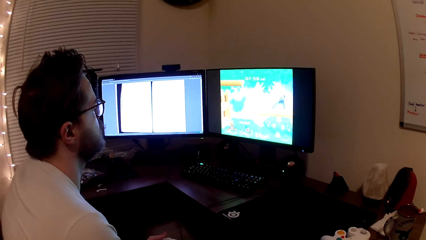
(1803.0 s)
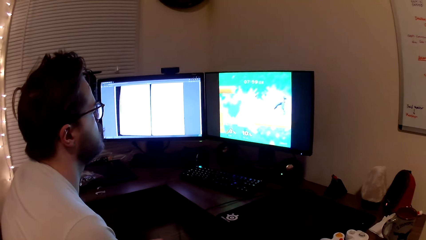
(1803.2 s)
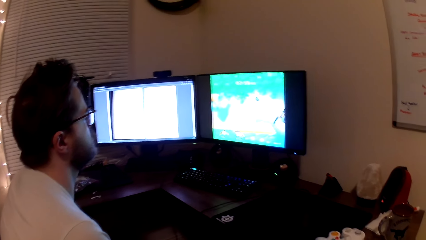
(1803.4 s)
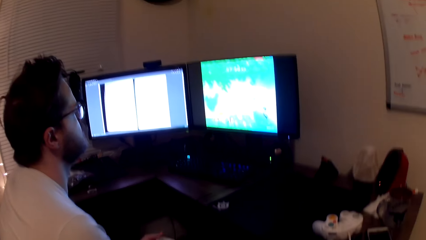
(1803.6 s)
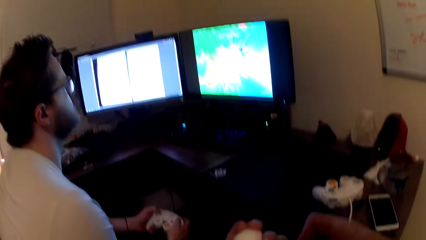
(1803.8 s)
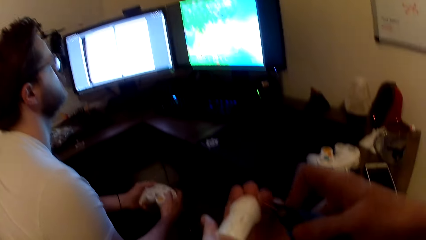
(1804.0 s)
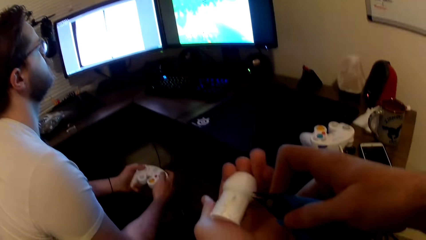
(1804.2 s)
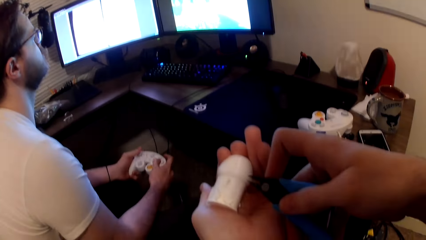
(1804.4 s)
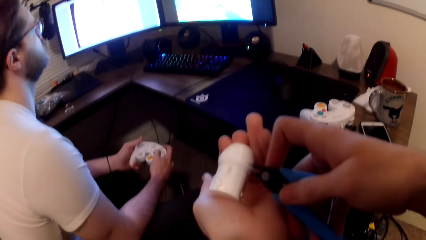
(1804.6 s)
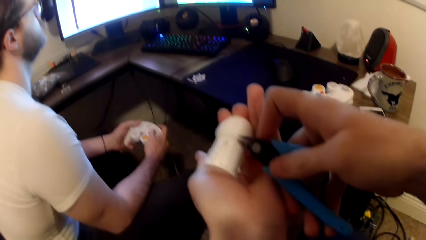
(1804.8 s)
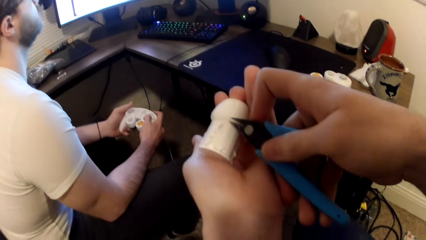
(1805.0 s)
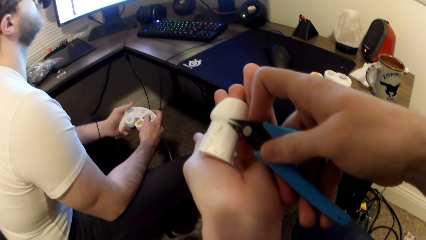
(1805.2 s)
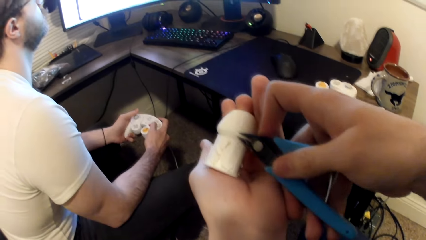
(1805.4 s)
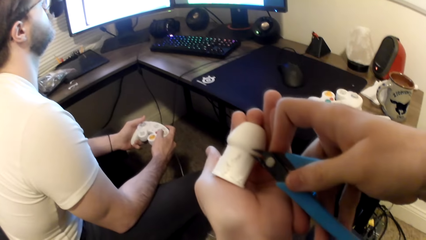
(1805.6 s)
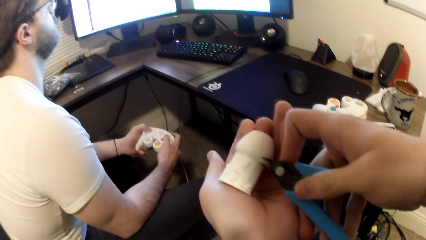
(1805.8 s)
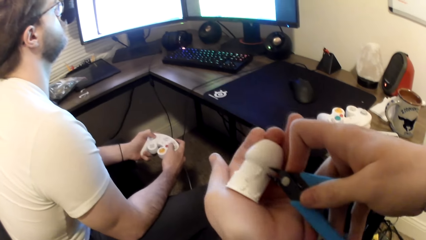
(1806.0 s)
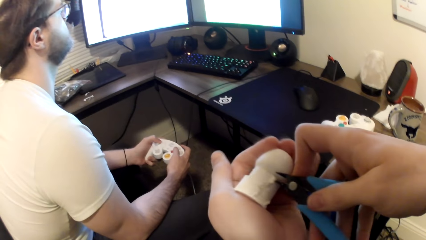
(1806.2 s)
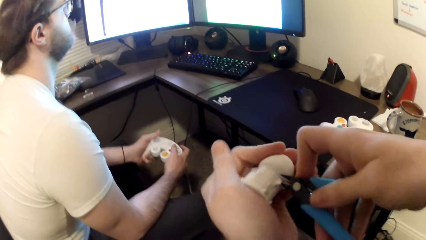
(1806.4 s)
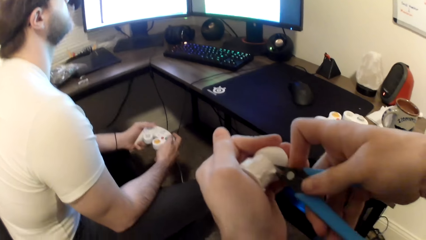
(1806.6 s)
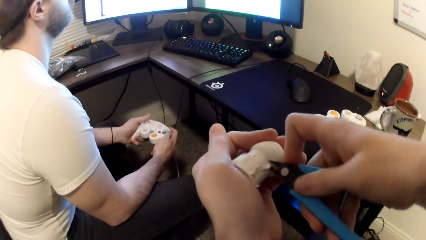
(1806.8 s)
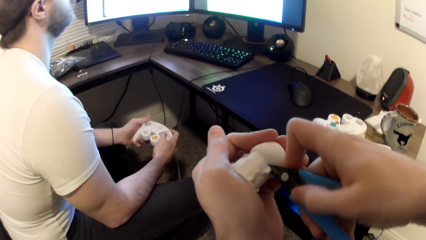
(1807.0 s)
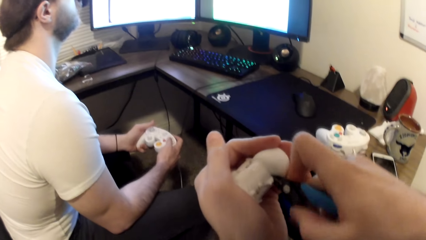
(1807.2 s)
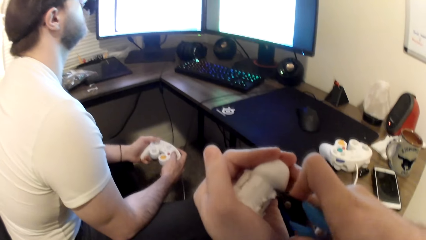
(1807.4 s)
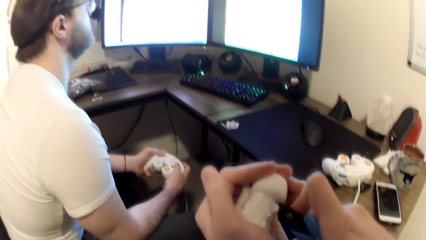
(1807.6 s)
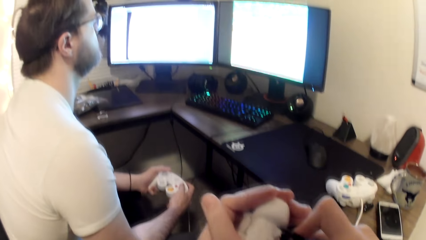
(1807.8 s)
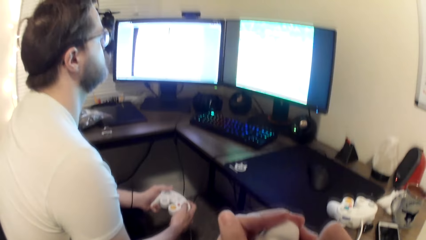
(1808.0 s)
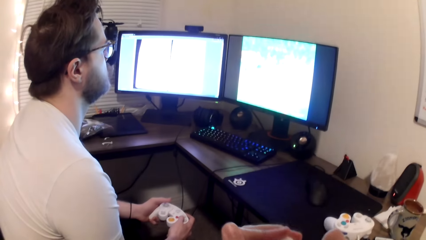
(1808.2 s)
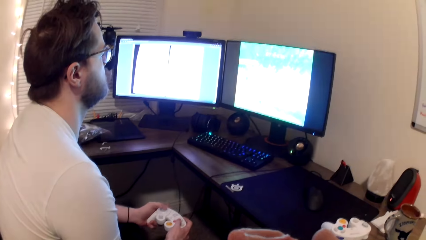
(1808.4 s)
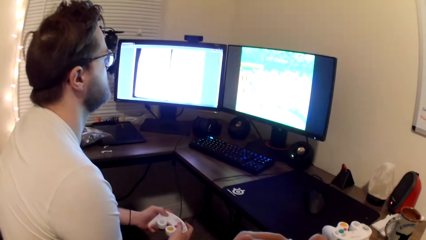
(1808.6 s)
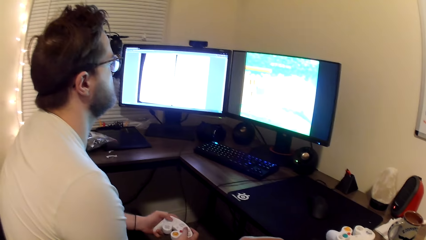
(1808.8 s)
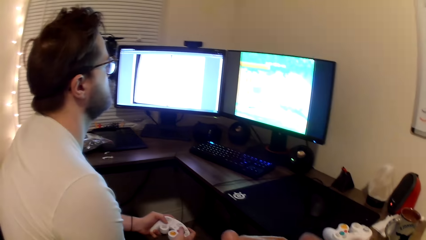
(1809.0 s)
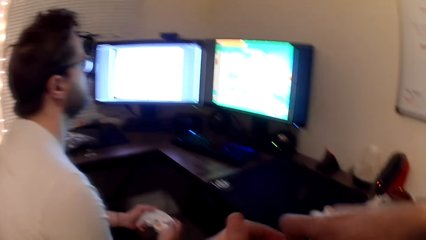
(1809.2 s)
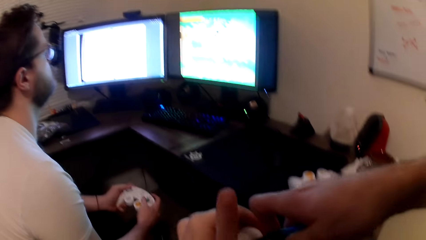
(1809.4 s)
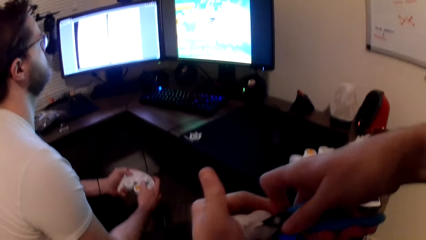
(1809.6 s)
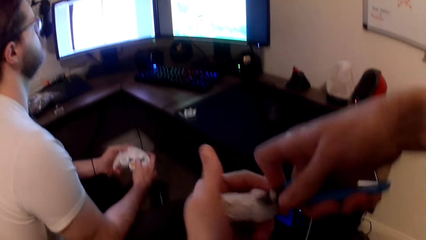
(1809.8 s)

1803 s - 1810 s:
The camera wearer cuts the plastic with a cutter.

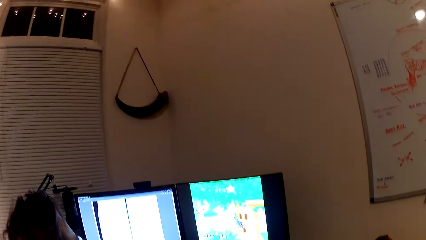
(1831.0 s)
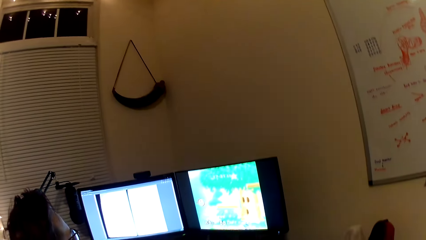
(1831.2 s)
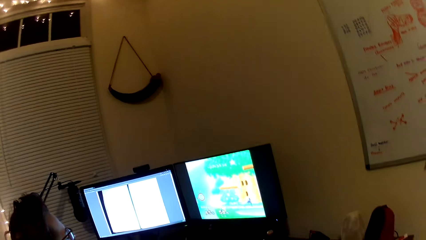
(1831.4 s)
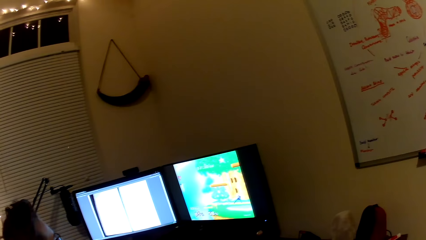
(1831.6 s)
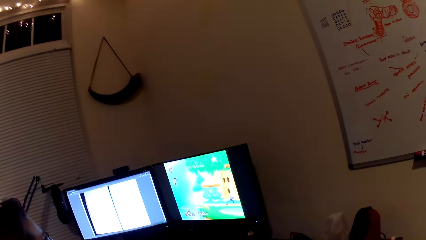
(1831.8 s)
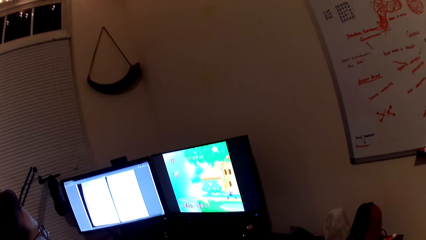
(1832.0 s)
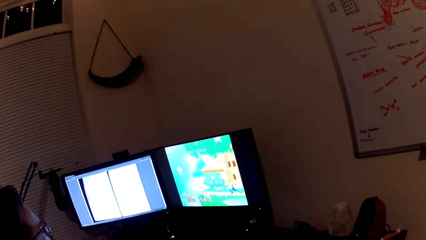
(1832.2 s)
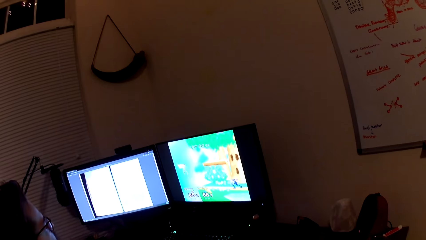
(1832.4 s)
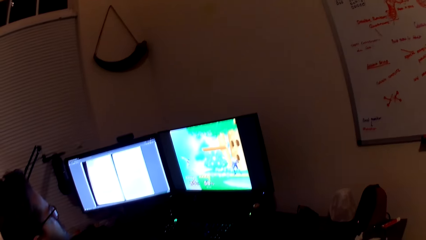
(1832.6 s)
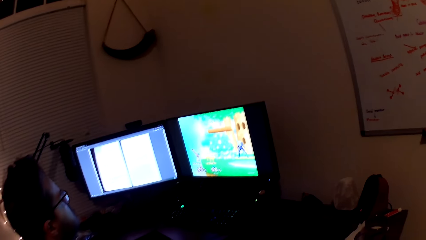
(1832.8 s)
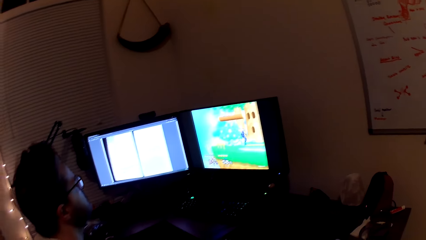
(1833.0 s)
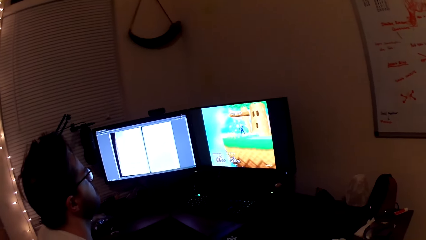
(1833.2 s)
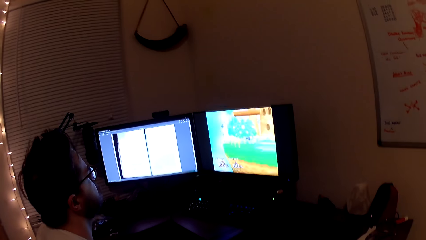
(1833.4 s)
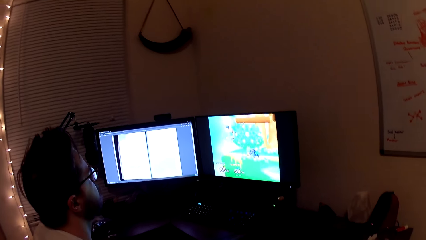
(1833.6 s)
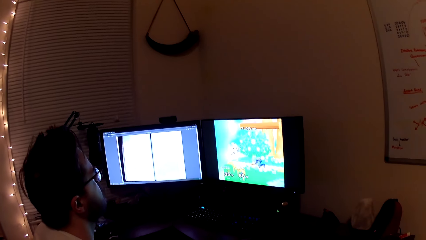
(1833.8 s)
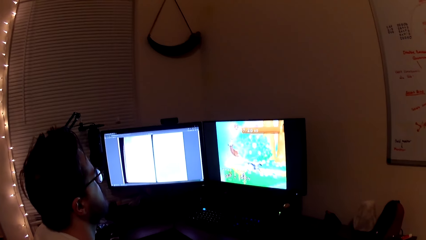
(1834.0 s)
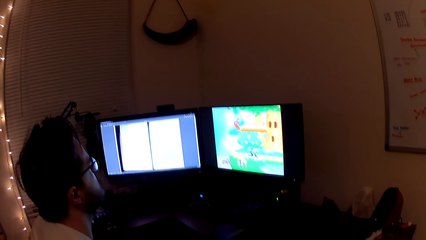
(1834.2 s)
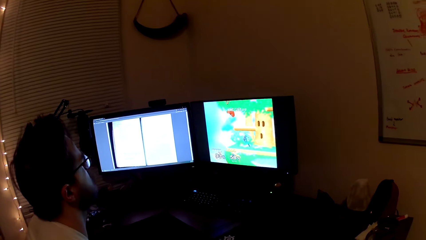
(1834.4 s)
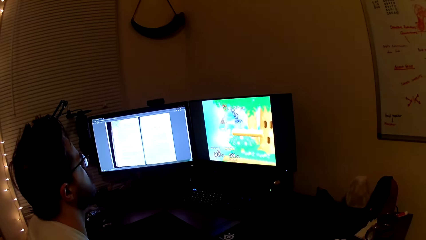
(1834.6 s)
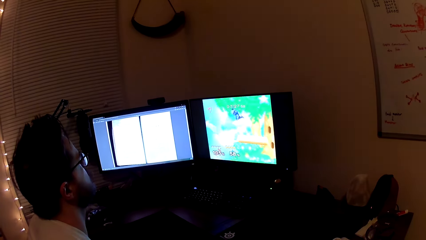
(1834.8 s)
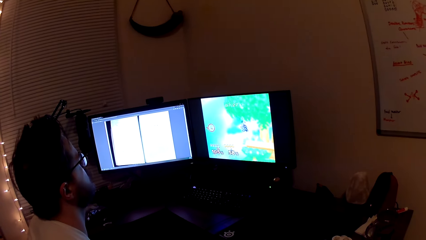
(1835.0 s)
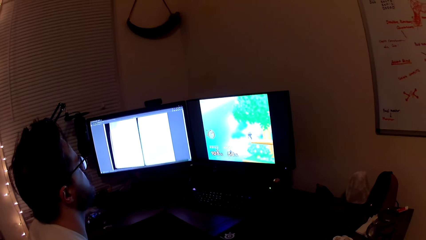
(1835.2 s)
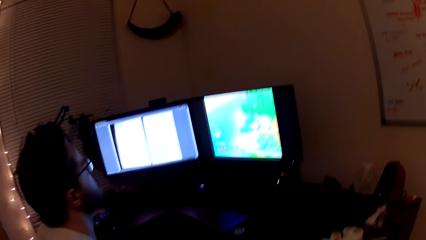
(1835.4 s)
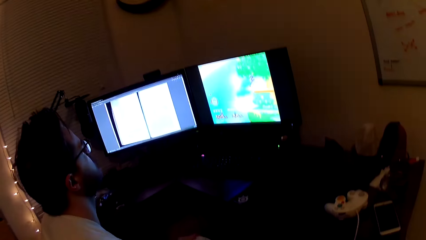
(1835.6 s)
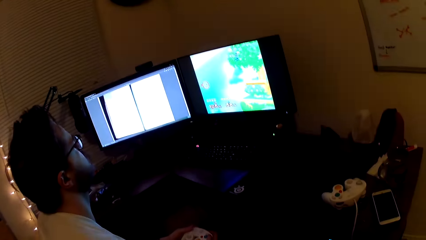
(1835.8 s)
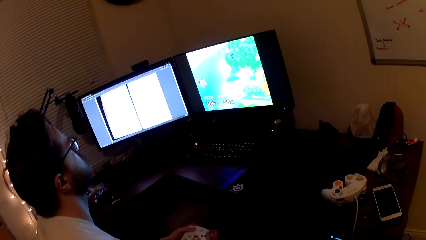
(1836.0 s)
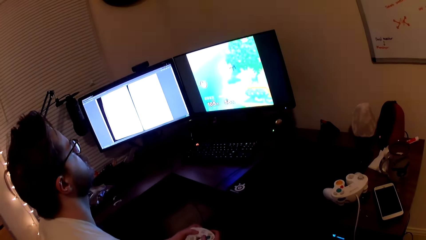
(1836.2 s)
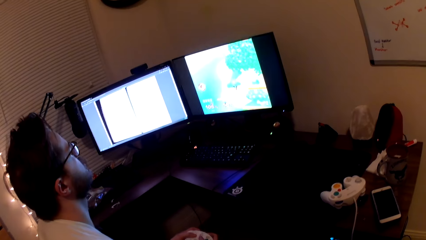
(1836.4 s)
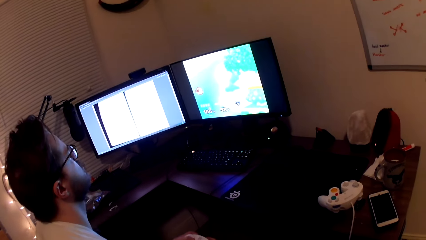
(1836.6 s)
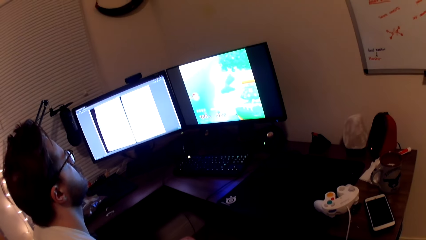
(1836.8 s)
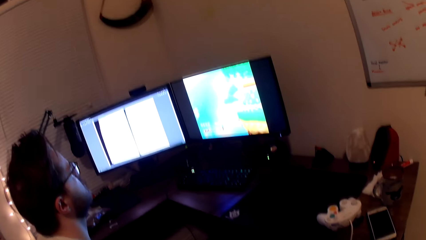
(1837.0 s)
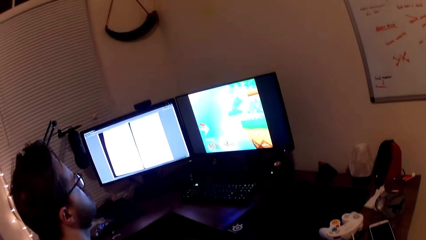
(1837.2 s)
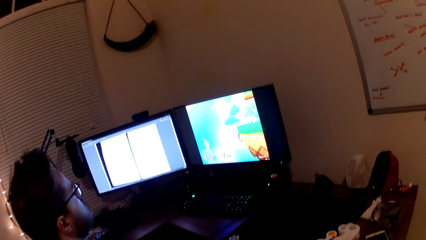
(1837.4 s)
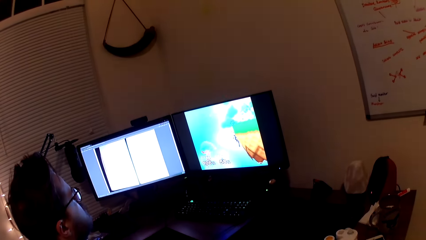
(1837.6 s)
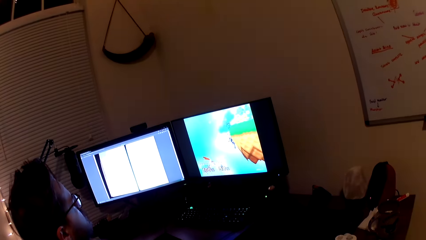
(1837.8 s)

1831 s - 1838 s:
The camera wearer looks at the desktop.

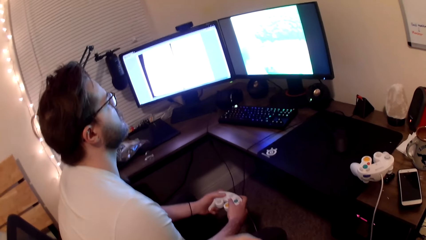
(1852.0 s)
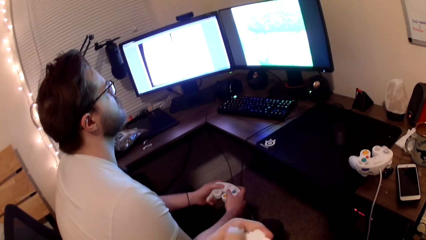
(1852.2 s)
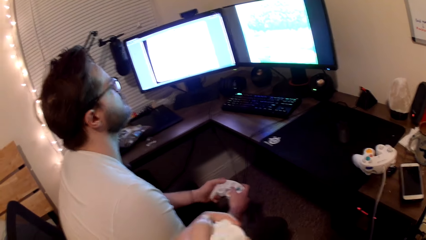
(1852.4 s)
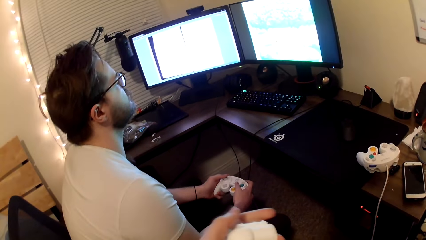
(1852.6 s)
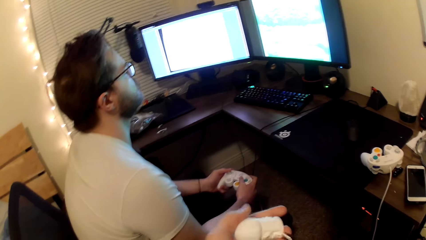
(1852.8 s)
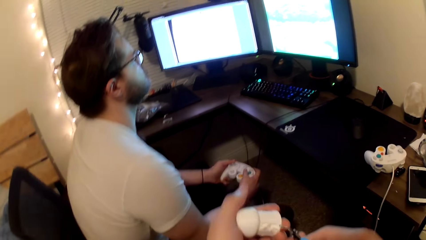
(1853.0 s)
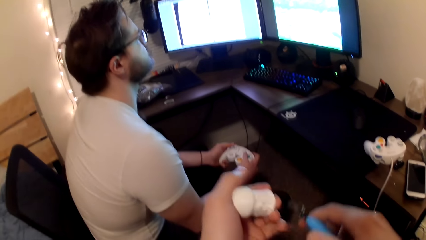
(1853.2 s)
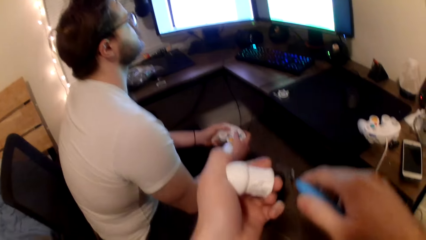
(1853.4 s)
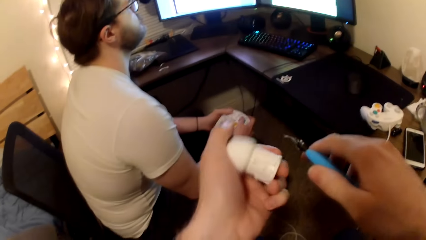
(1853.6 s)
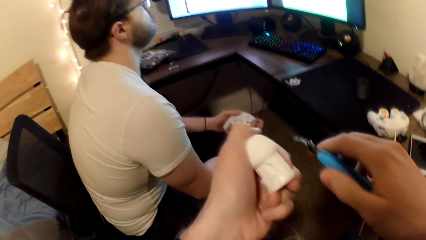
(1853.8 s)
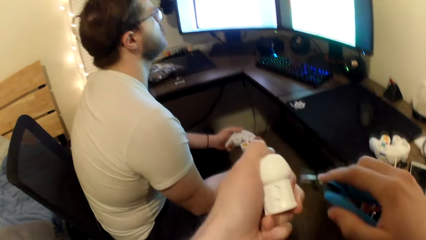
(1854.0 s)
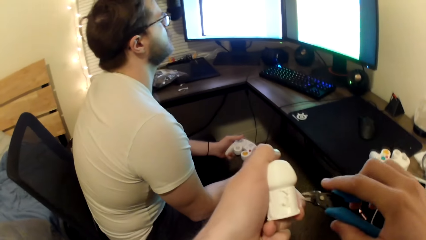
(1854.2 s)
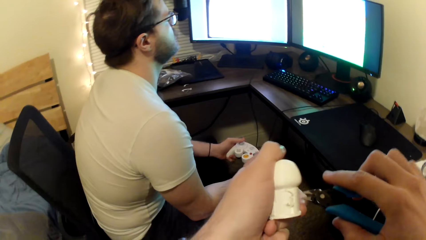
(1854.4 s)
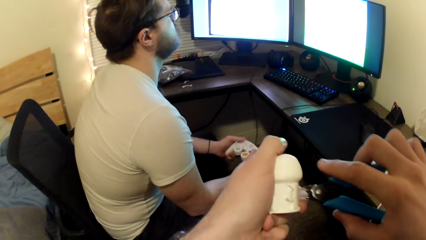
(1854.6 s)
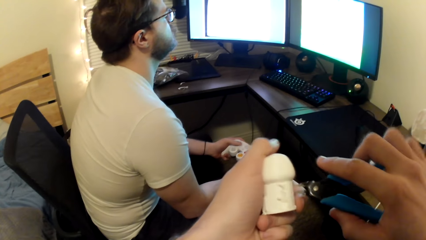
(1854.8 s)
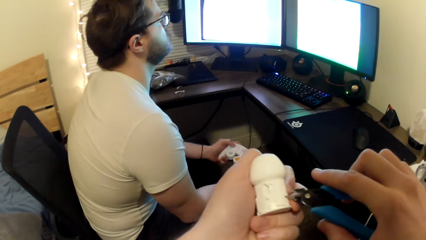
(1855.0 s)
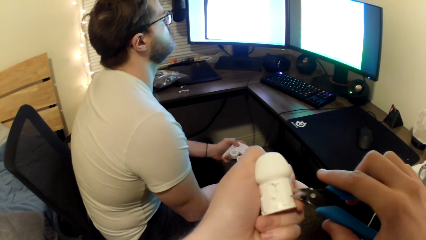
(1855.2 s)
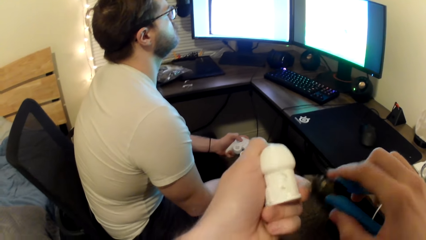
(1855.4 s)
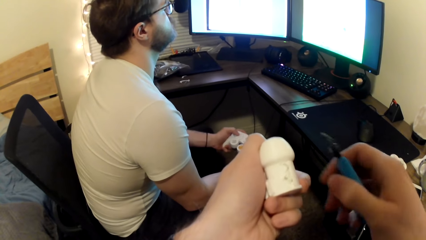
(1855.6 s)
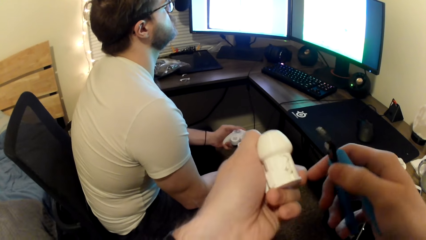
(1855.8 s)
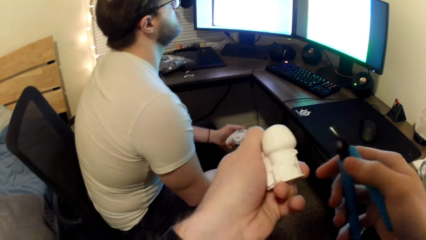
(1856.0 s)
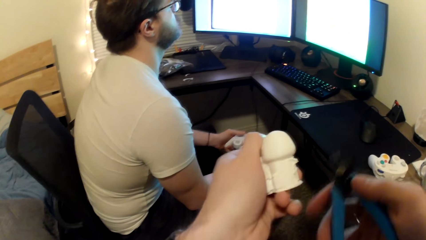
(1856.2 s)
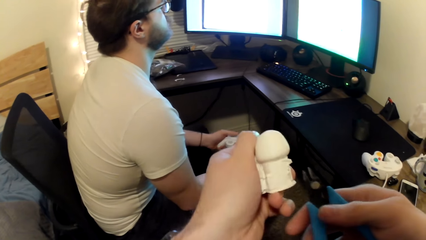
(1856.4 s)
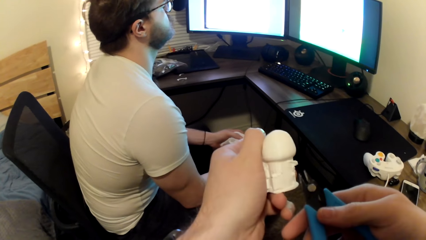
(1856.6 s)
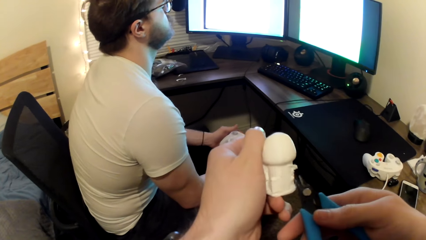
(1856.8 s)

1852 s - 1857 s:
The camera wearer cuts the plastic with a cutter.
